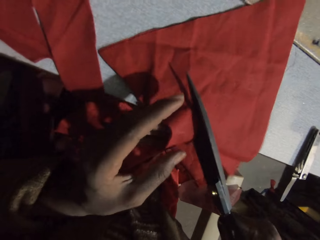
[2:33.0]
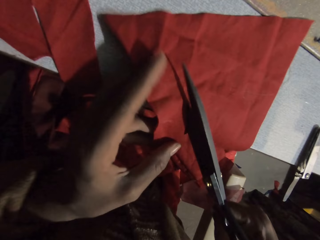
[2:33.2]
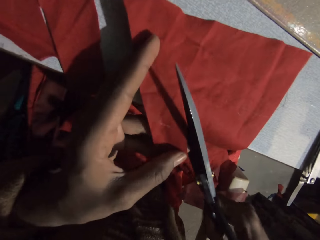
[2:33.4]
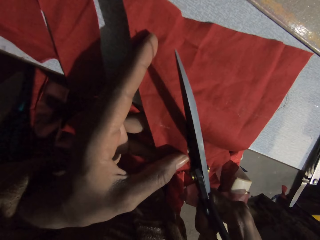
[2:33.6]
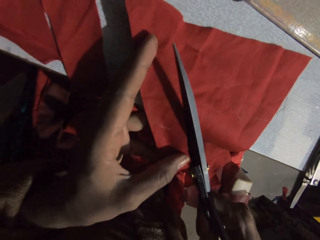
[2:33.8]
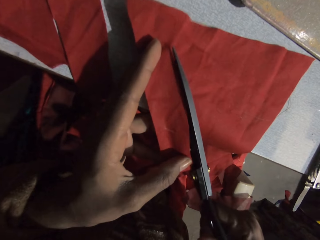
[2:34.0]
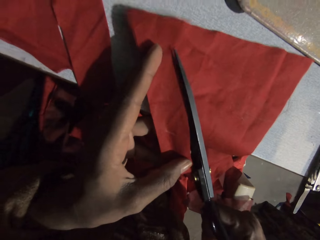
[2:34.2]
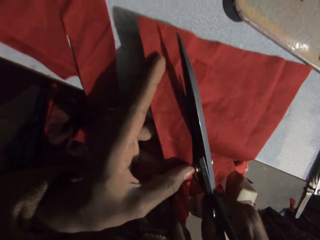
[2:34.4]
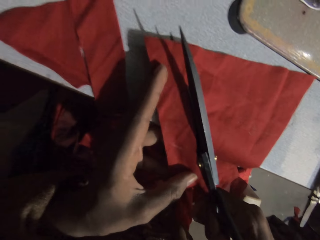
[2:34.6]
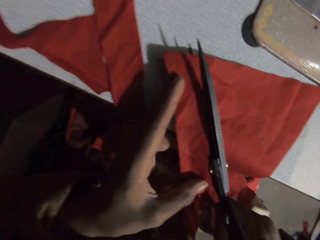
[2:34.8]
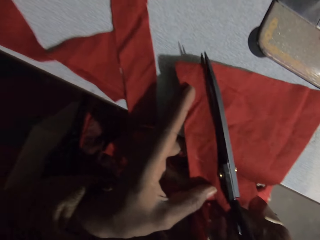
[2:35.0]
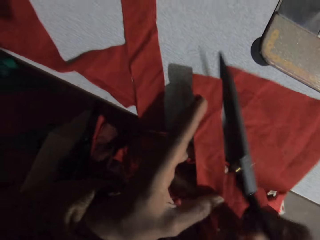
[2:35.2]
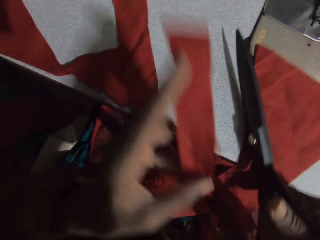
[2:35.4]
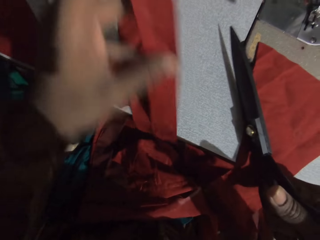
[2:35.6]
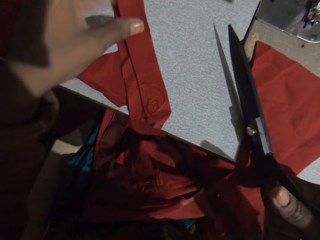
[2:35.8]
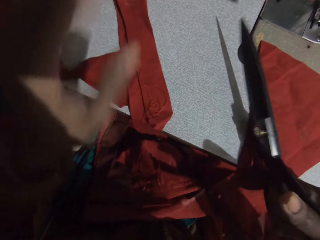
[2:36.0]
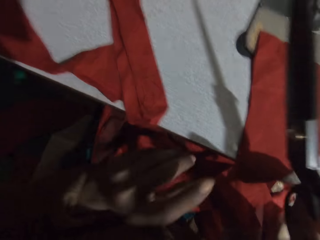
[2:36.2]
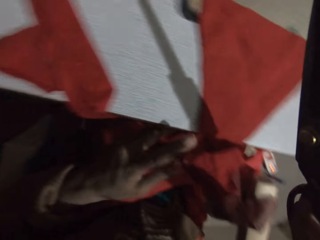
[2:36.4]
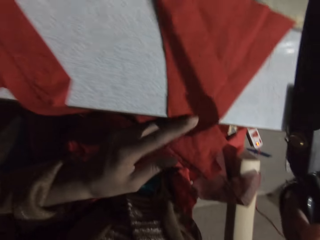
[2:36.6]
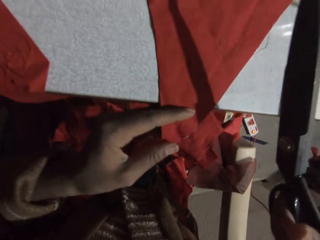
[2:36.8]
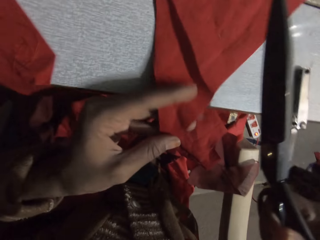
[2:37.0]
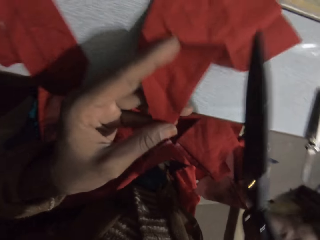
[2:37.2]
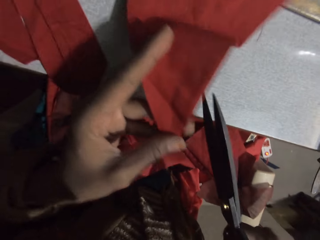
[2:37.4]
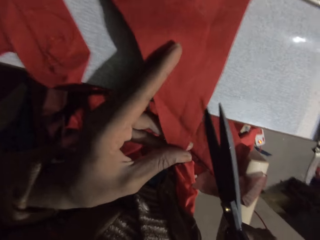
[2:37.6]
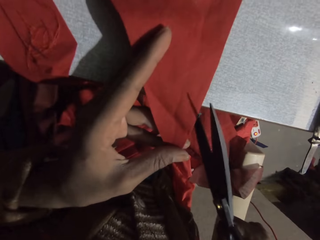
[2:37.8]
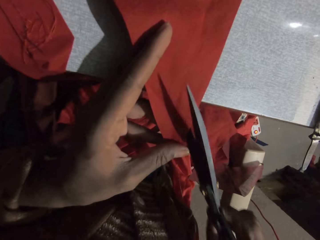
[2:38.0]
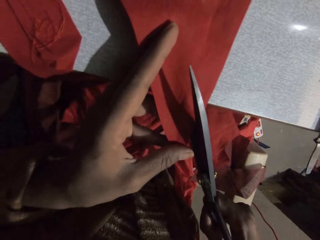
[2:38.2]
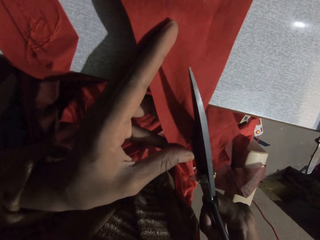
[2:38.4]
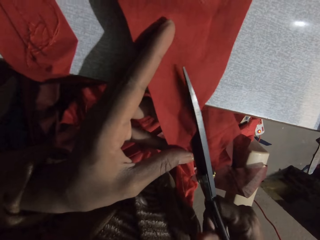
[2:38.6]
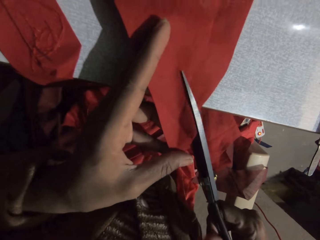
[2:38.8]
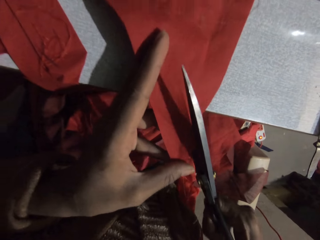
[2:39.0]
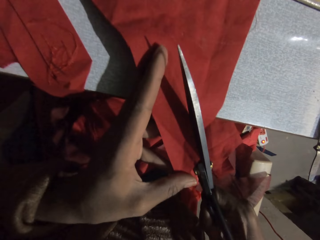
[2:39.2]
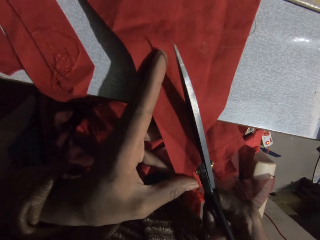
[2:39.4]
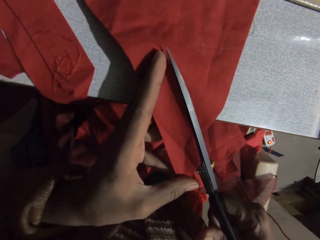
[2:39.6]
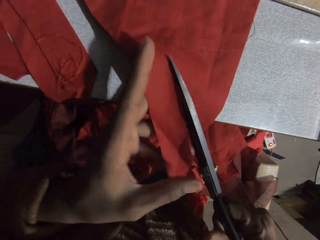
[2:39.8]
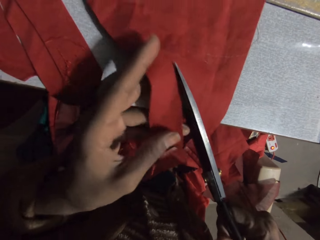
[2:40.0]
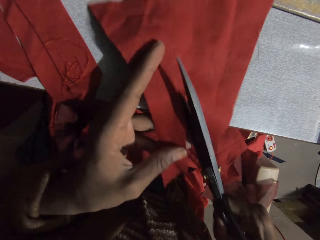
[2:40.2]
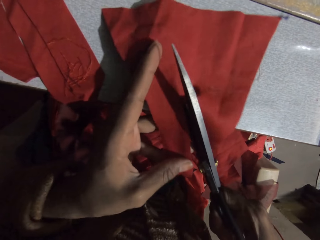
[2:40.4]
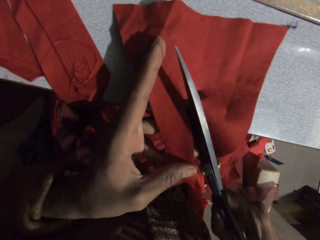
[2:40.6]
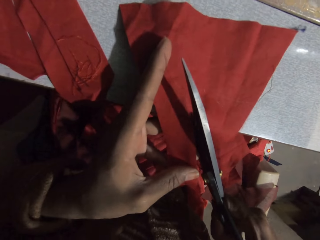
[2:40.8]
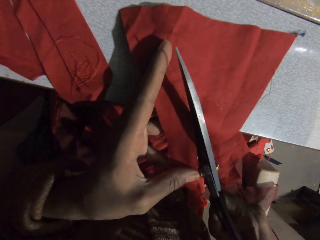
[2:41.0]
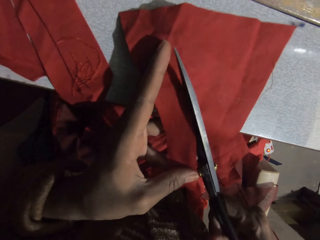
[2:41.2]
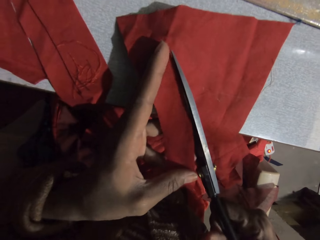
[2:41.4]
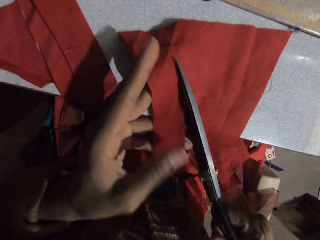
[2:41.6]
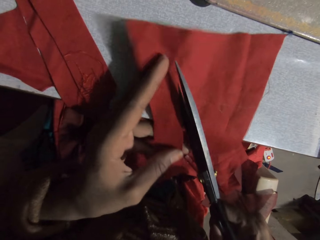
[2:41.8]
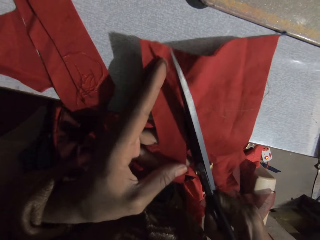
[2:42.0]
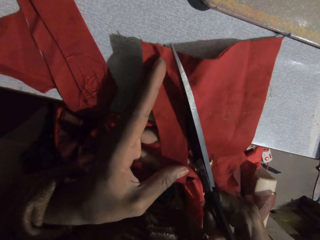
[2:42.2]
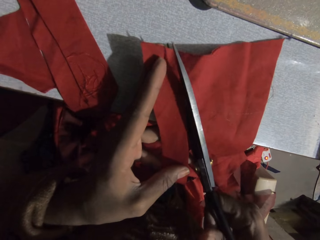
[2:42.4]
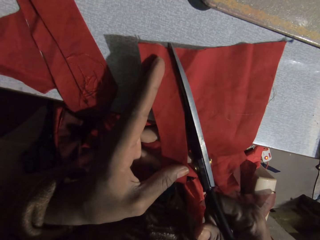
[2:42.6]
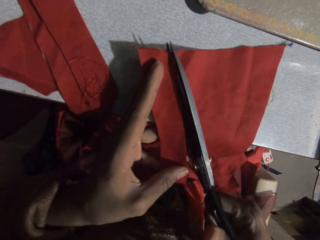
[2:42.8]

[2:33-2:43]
The camera wearer pulls a cloth. They cut the cloth with scissors. They put the cloth on the sewing machine table, push a piece of cloth with the scissors. They hold the cloth with the left hand, pick up the cloth, and cut the cloth with the scissors into two pieces.

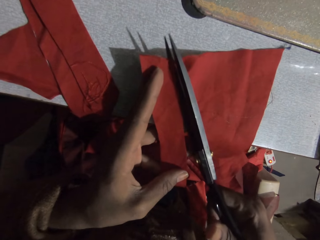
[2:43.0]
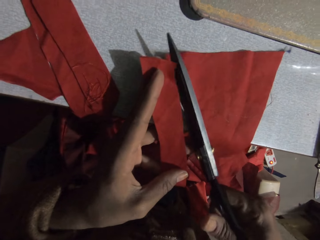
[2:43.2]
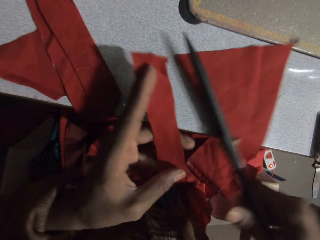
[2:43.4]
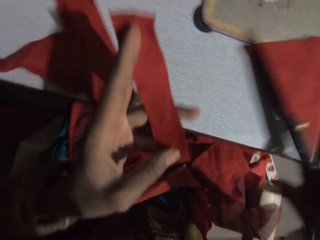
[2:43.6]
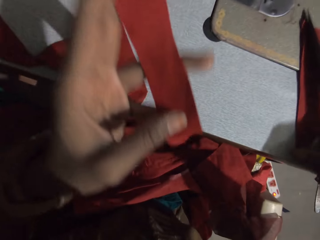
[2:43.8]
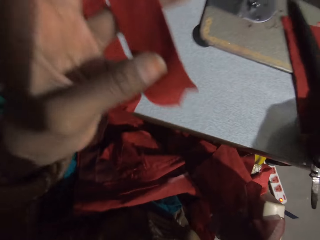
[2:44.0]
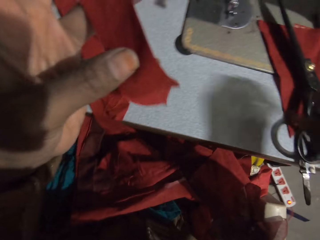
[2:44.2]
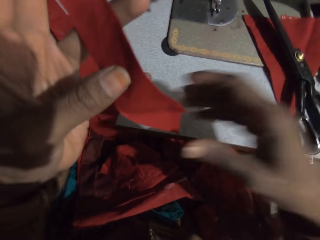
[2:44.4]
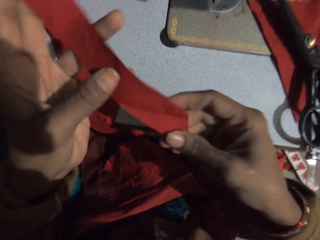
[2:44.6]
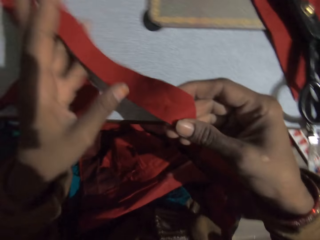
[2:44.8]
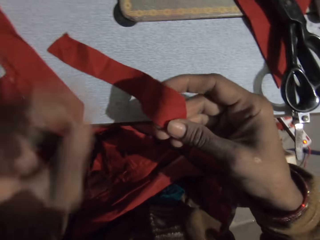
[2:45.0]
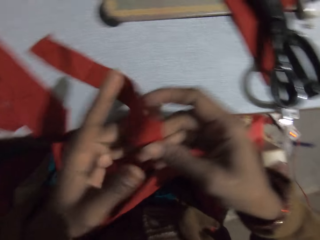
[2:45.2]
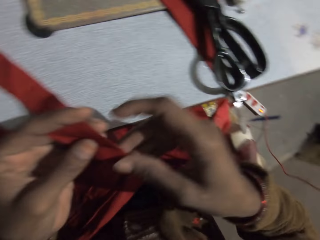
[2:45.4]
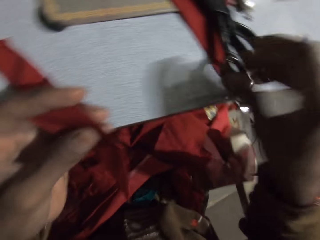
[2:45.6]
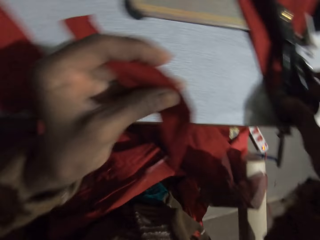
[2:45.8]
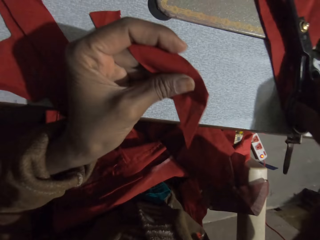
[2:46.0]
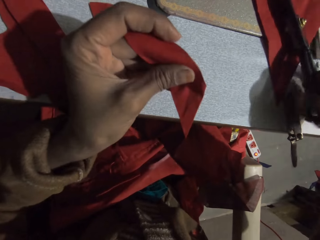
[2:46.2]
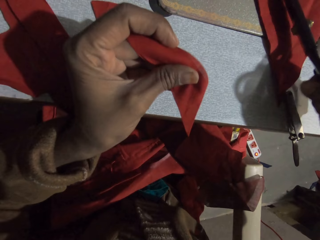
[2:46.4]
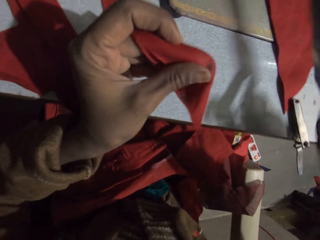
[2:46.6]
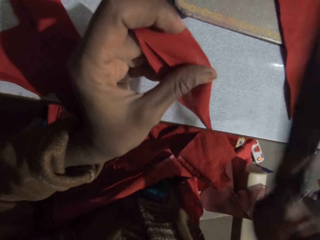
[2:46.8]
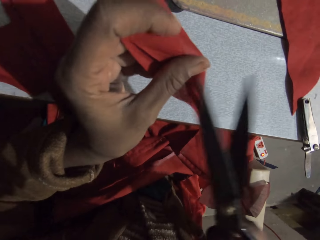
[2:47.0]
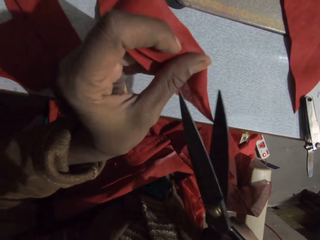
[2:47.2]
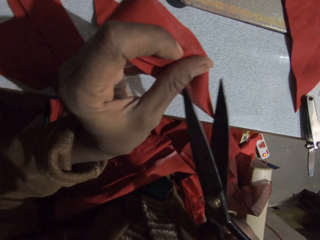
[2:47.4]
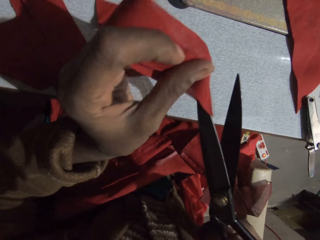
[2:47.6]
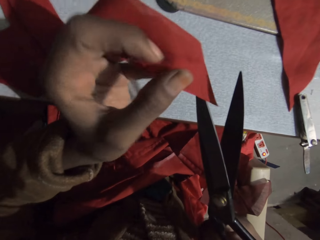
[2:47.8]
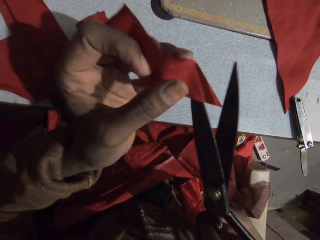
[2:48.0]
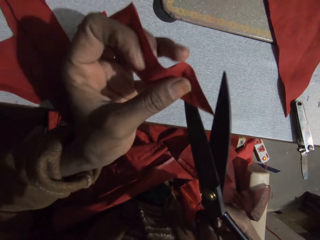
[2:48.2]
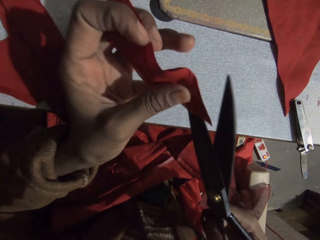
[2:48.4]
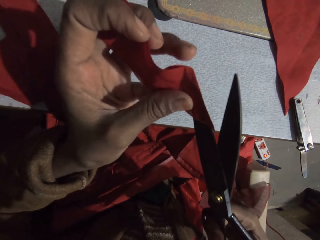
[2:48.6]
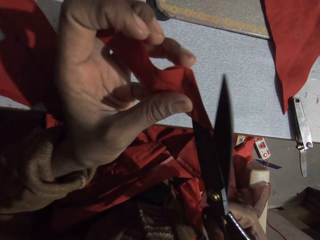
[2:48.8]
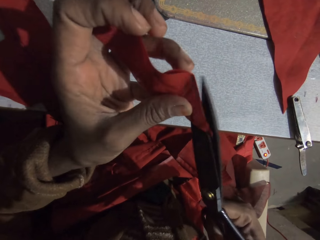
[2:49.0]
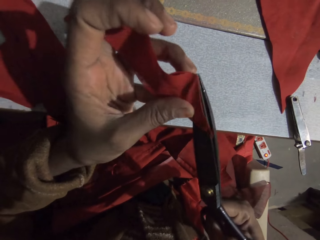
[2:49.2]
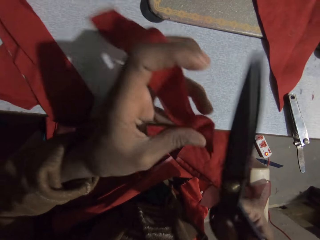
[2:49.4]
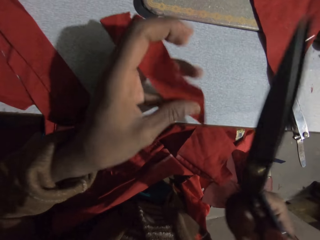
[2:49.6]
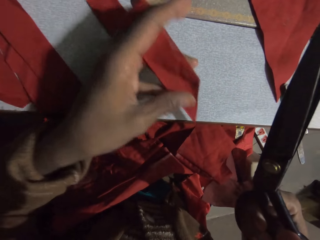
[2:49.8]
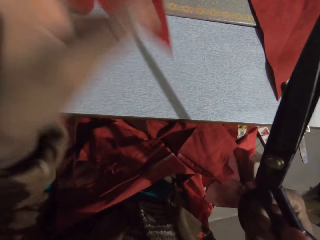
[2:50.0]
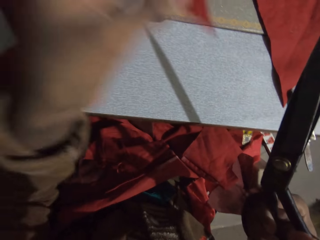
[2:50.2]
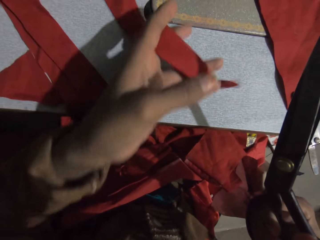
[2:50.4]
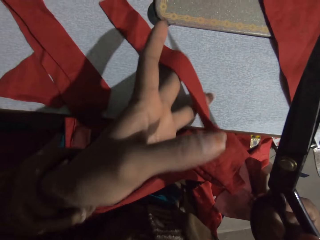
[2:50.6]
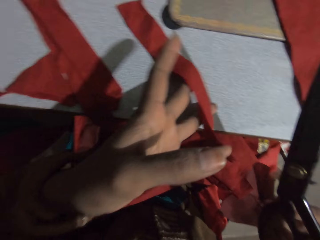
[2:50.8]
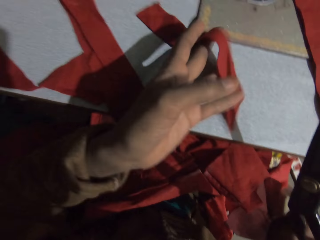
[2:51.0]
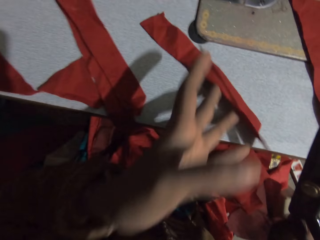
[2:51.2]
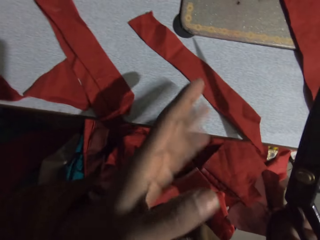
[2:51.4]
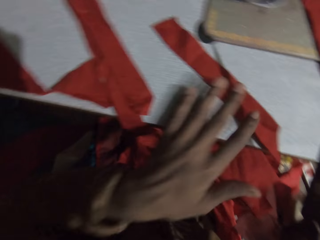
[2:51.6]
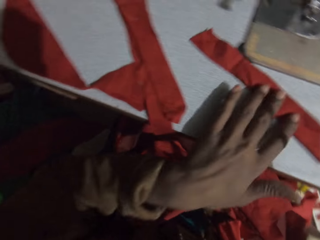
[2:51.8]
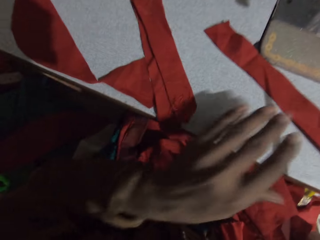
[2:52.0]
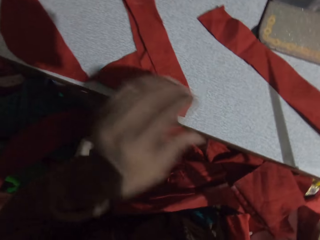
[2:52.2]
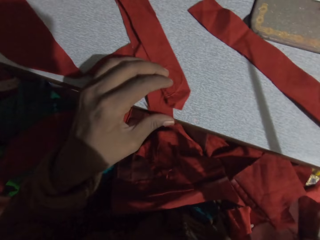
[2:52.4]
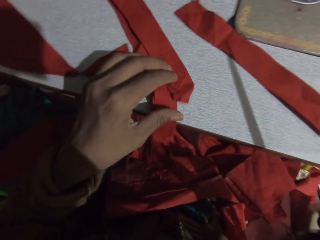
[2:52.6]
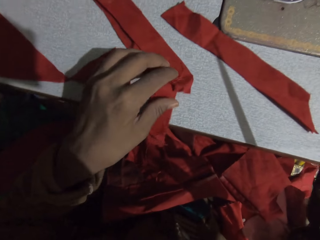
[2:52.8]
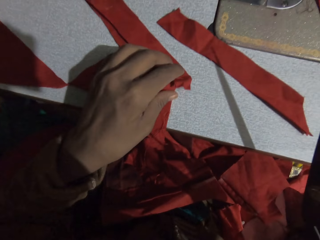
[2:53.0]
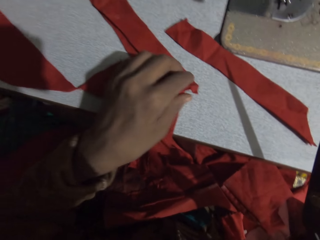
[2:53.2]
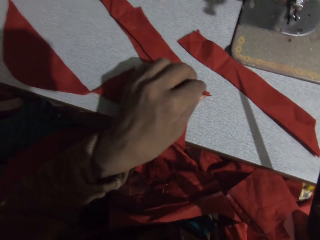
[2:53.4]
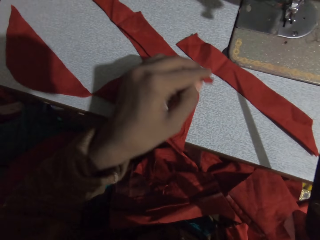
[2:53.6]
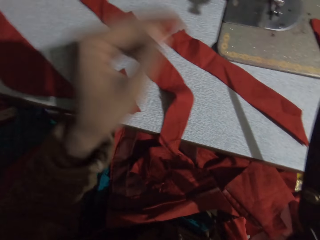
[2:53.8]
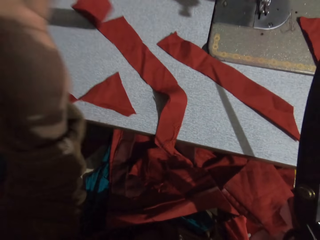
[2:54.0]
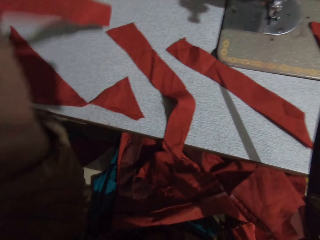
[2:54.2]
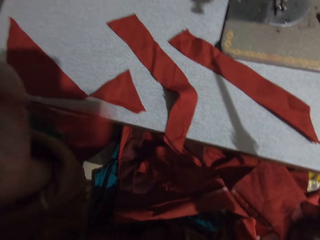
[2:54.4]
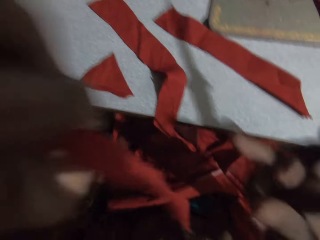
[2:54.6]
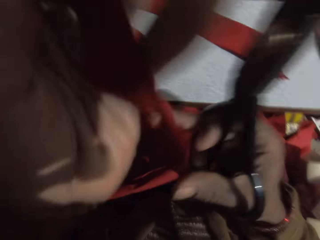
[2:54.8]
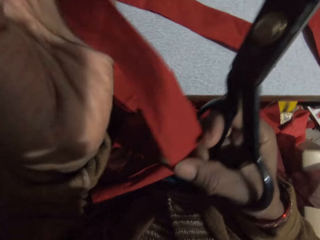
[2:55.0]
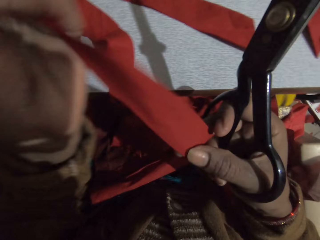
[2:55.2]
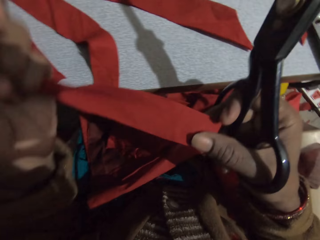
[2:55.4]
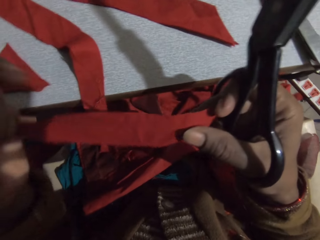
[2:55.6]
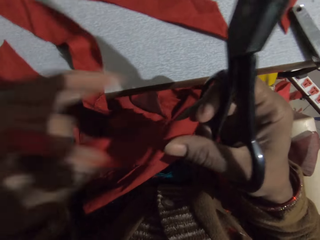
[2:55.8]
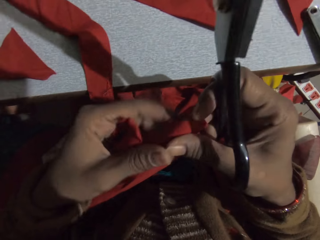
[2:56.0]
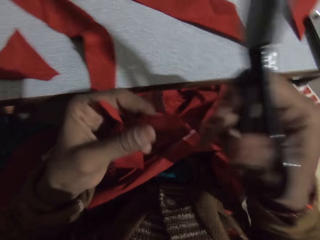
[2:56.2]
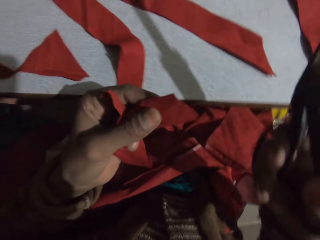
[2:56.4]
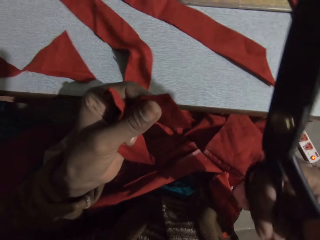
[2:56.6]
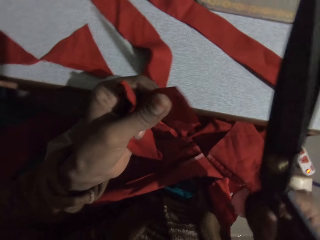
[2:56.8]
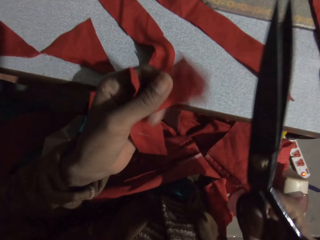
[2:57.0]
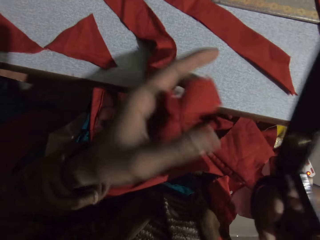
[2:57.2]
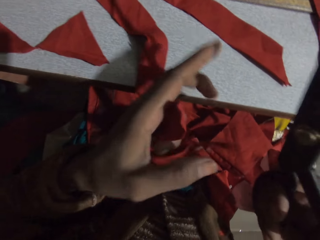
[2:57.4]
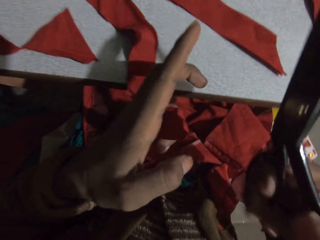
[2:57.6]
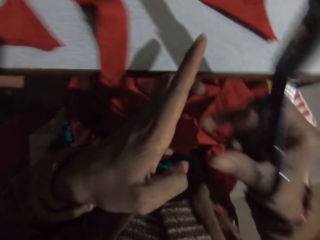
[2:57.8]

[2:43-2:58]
The camera wearer pushes a piece of cloth with scissors, puts the scissors on the machine table, and moves a hand. They hold the cloth with both hands. They hold the cloth with the left hand. They pick the scissors from the sewing machine table. They cut a piece of cloth with the scissors. They move a hand up. They put the cloth on the sewing machine table. They push the piece of cloth. They pick the cloth from the sewing machine table. They hold the piece of cloth, lift up the piece of cloth. They hold the cloth with both hands. They fold the piece of cloth.
